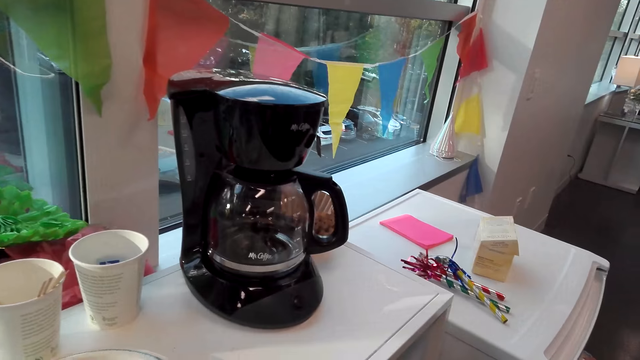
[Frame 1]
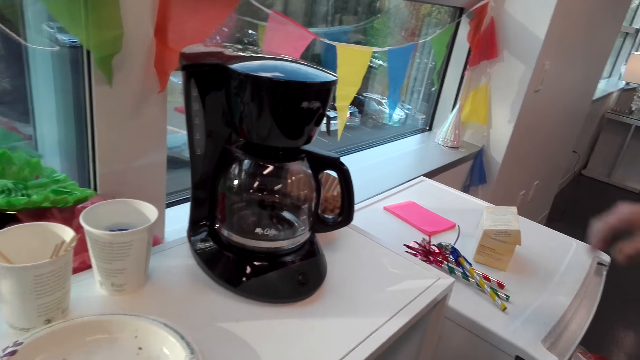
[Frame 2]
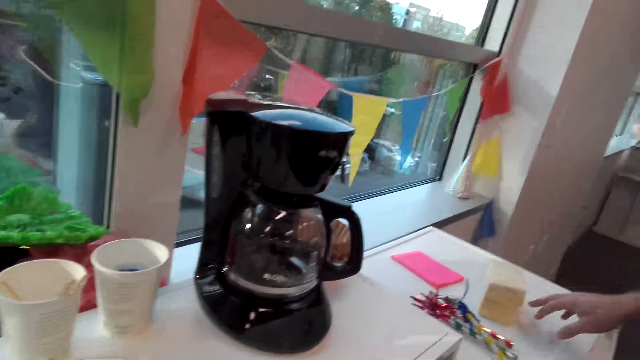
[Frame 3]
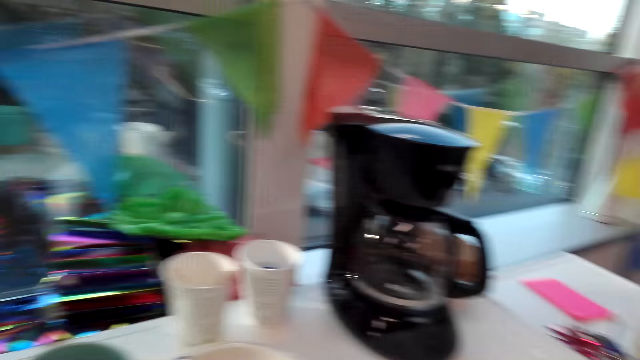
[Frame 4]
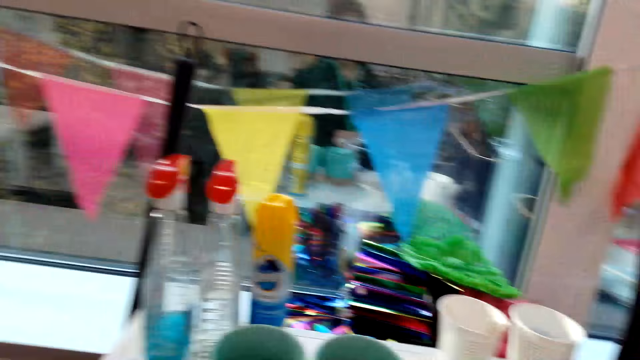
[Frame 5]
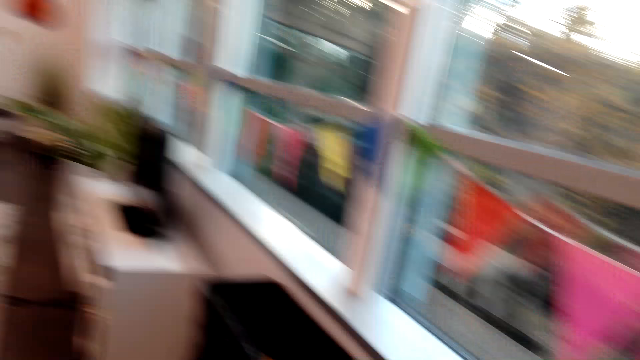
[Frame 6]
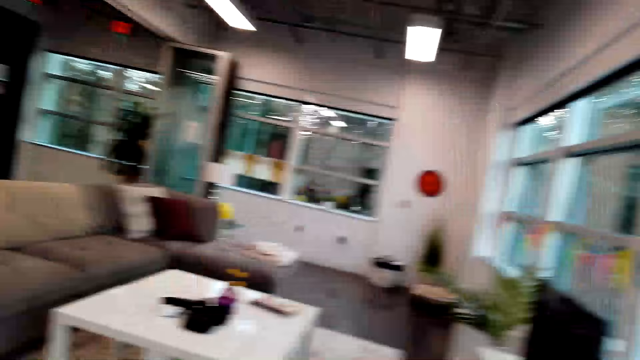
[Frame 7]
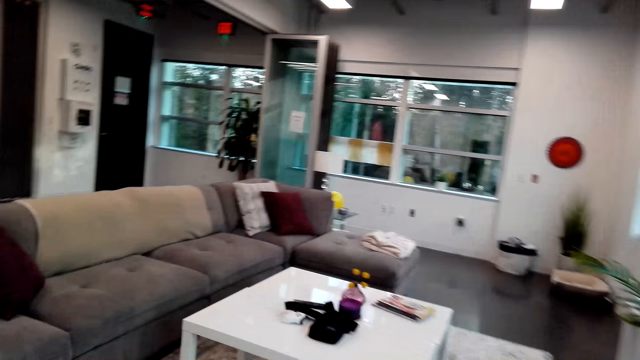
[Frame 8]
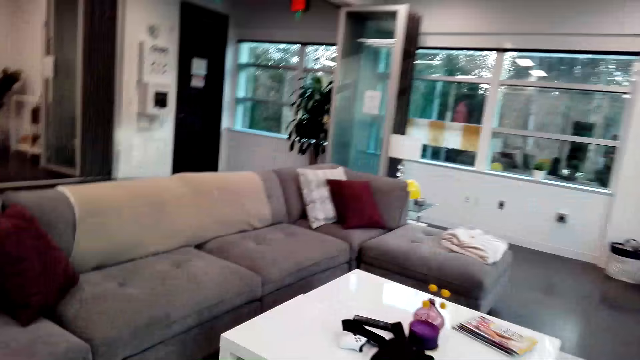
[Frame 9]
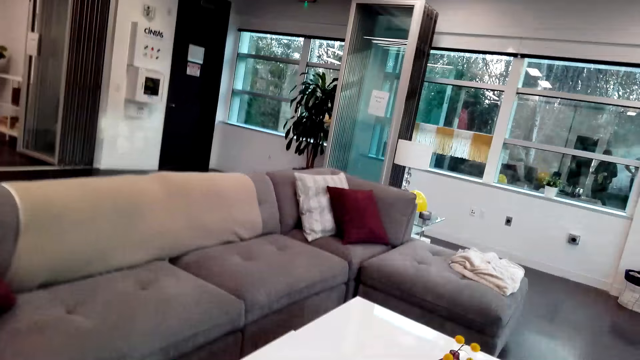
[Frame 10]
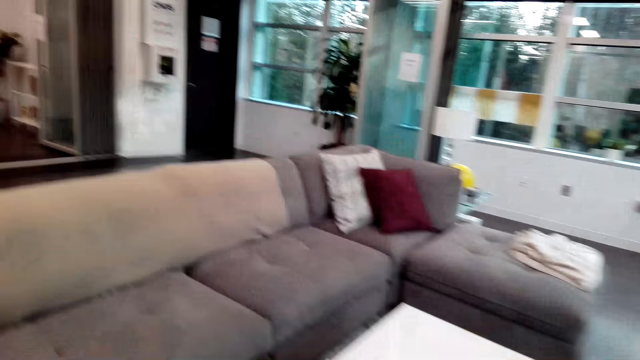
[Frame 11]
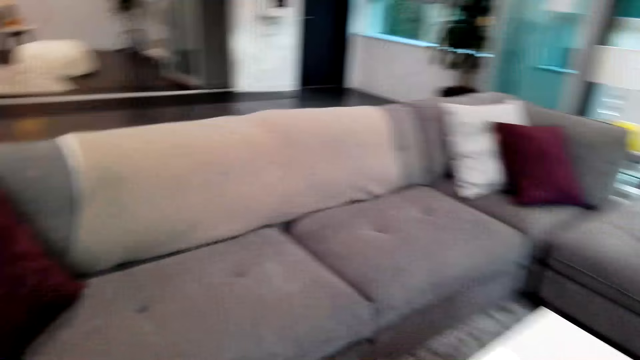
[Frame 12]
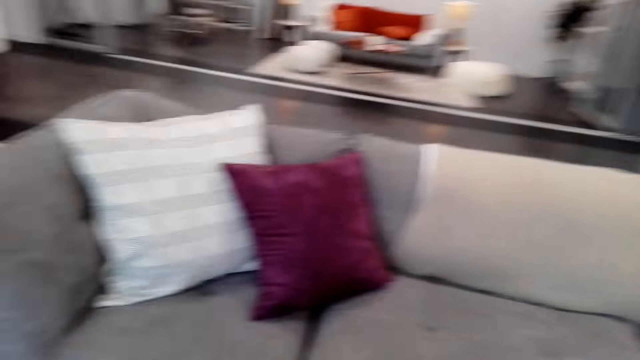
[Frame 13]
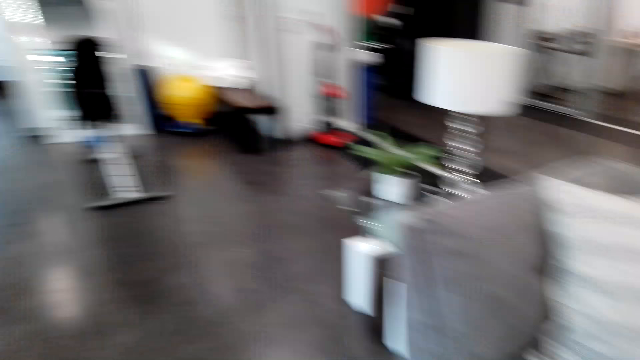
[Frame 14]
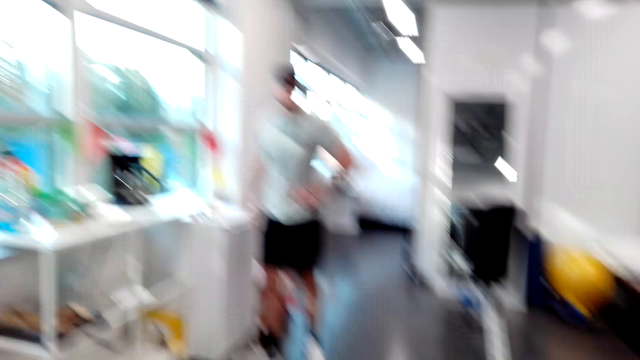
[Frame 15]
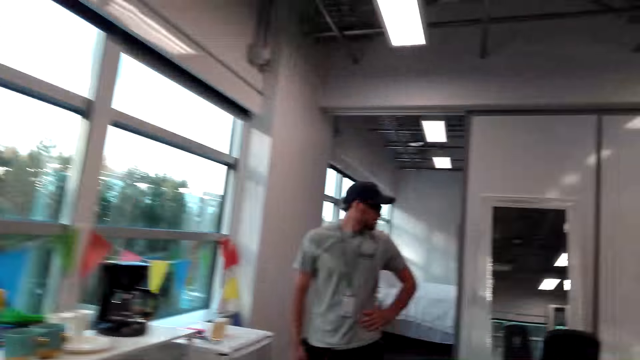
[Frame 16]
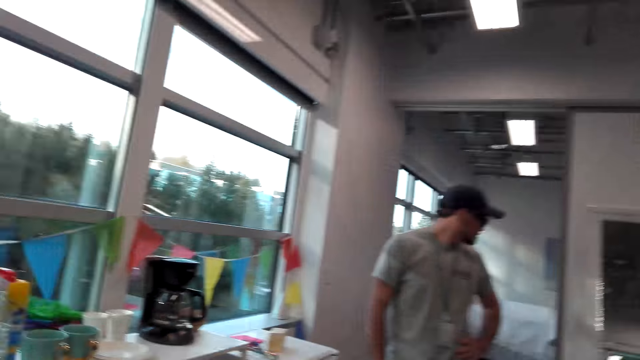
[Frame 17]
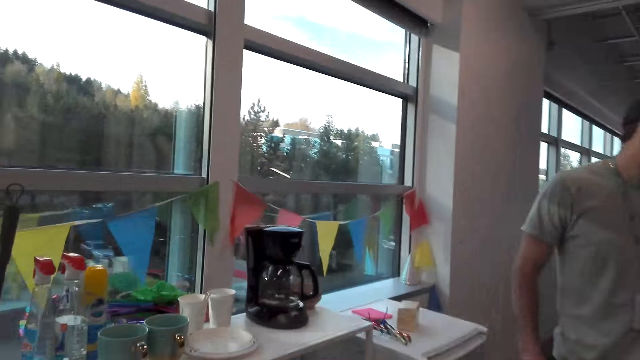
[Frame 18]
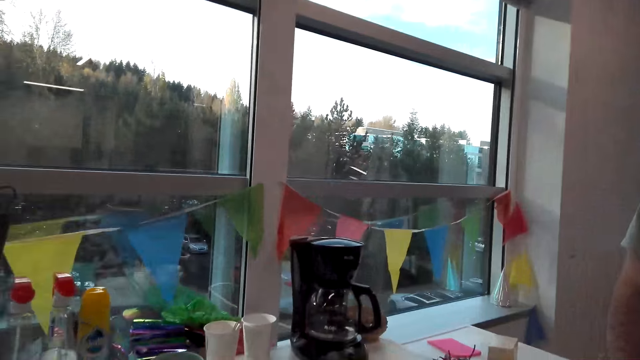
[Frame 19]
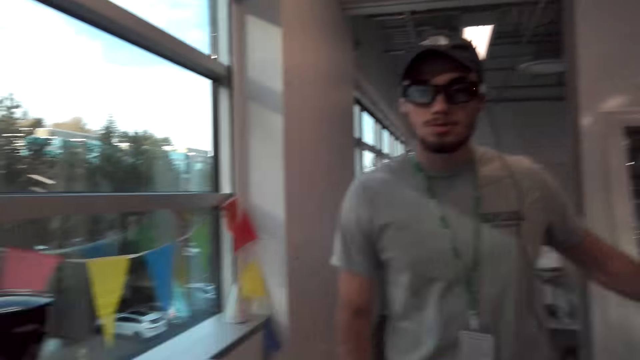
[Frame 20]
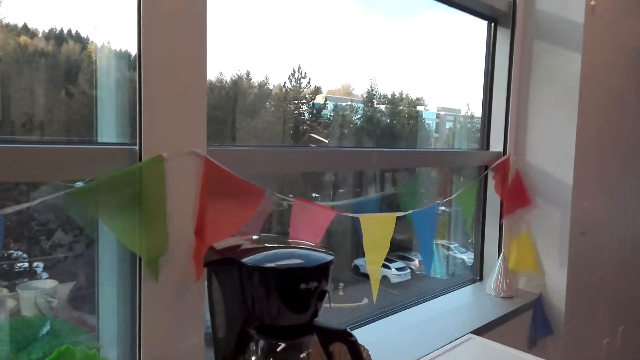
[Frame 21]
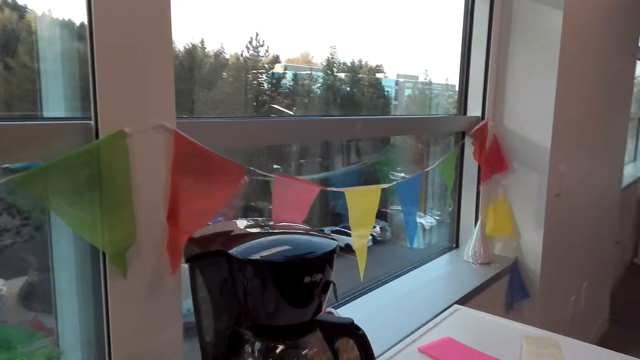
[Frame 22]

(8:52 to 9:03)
The camera wearer walks around the room.

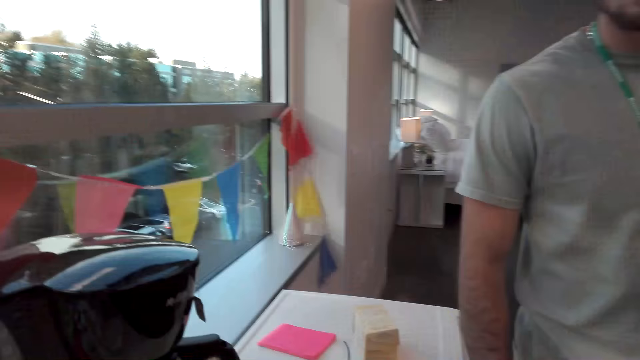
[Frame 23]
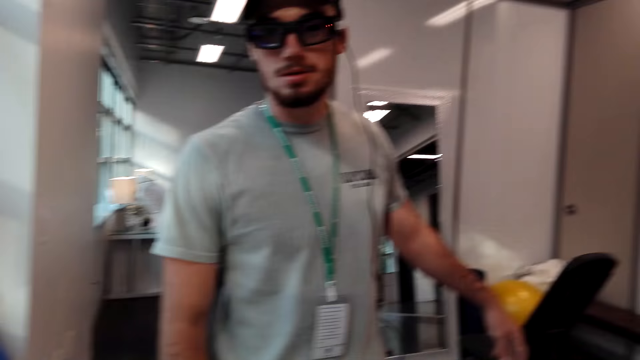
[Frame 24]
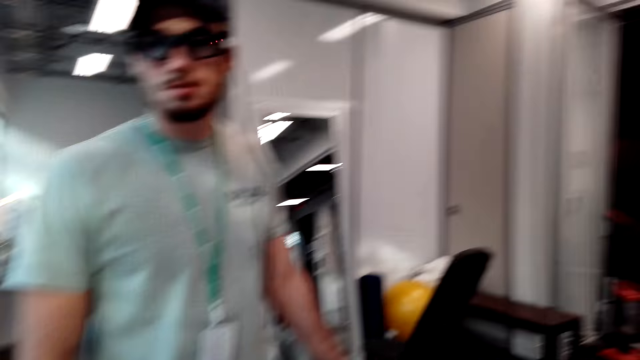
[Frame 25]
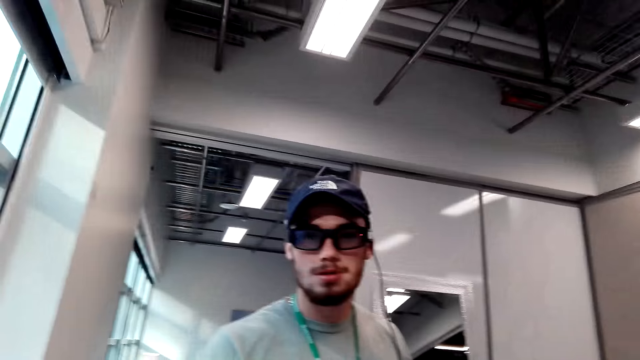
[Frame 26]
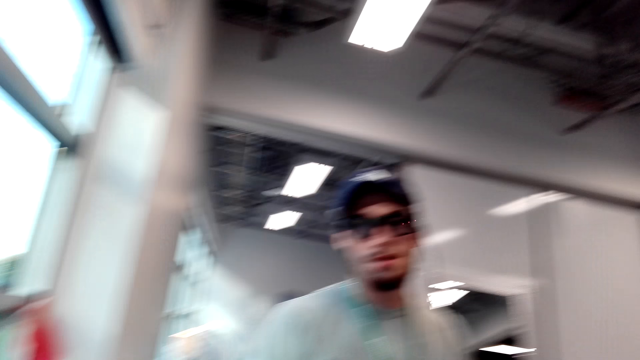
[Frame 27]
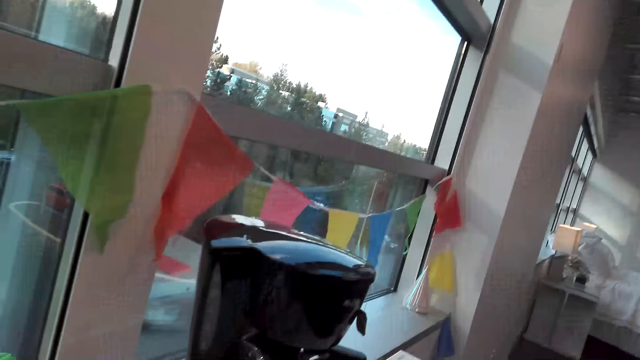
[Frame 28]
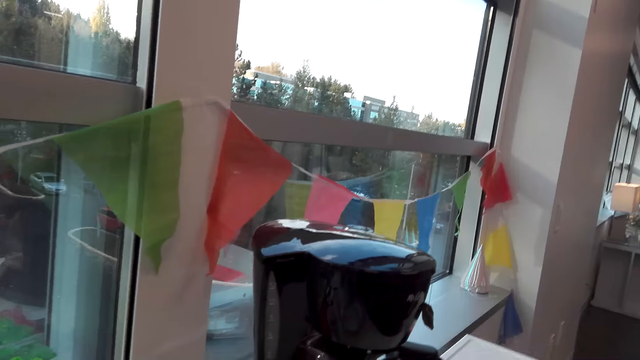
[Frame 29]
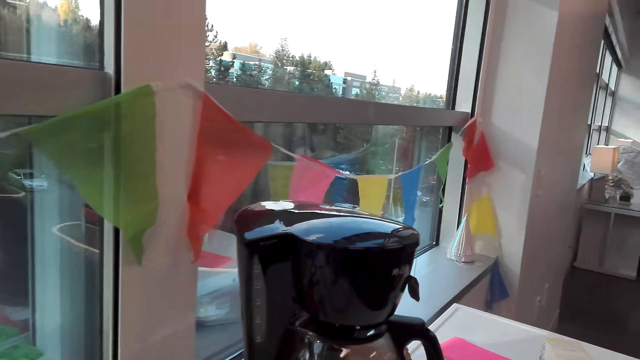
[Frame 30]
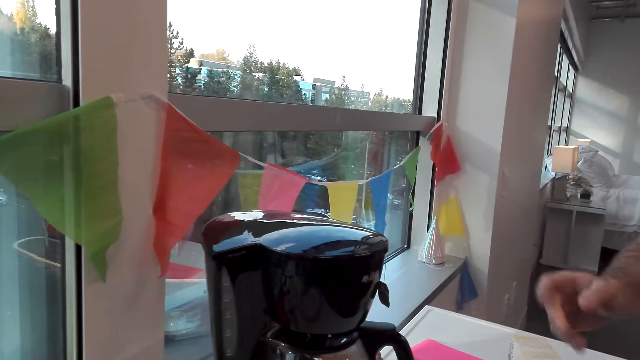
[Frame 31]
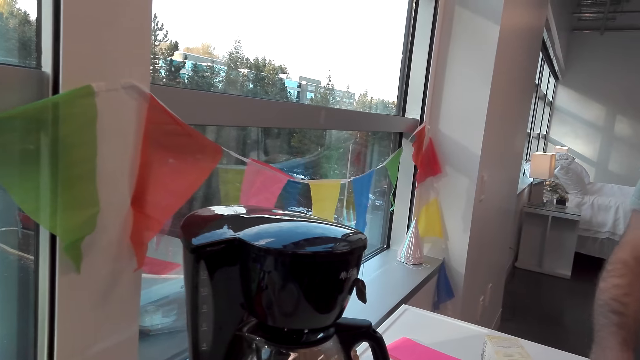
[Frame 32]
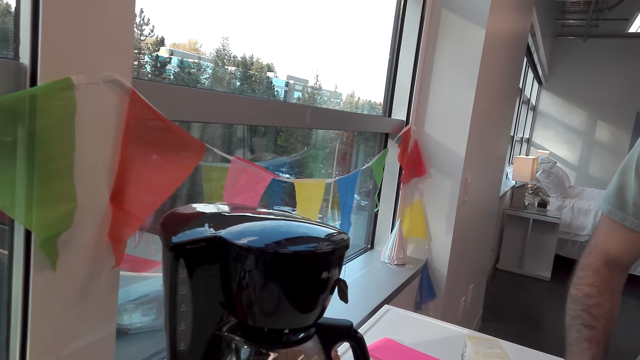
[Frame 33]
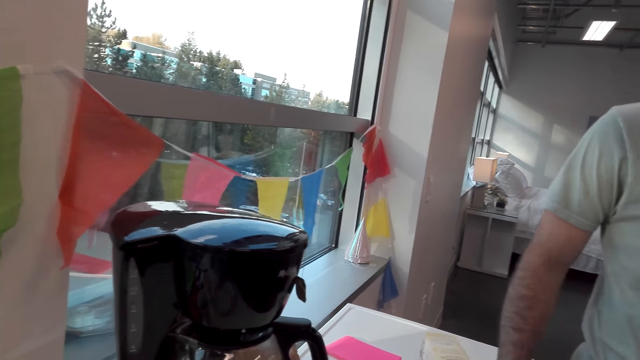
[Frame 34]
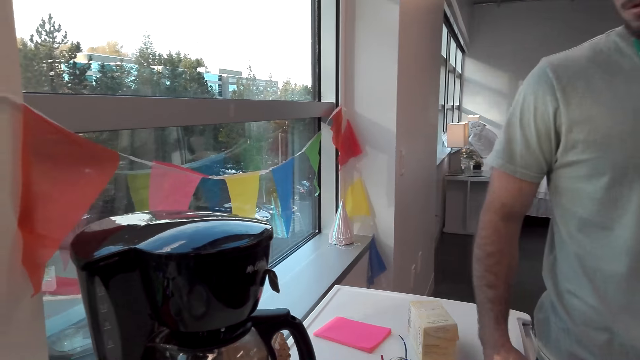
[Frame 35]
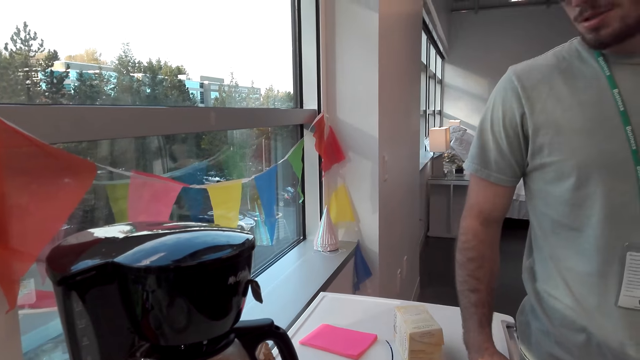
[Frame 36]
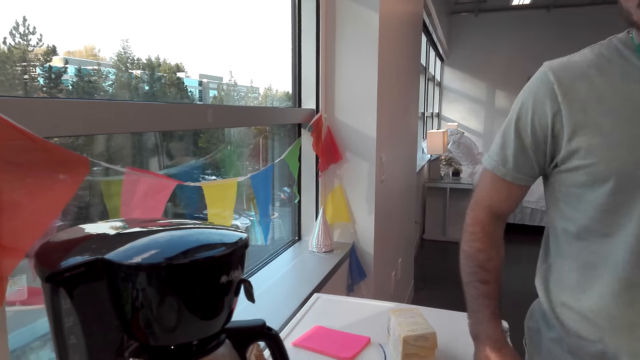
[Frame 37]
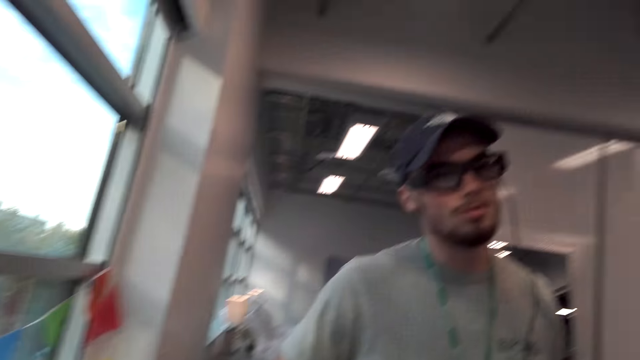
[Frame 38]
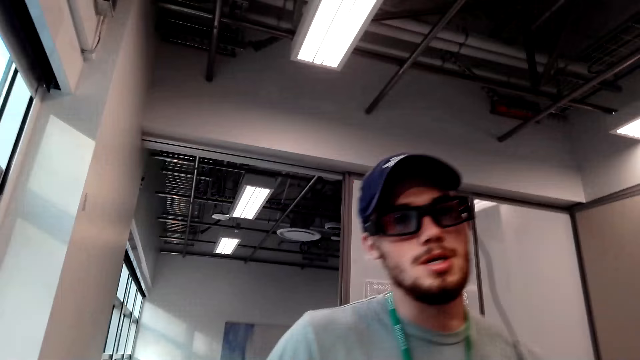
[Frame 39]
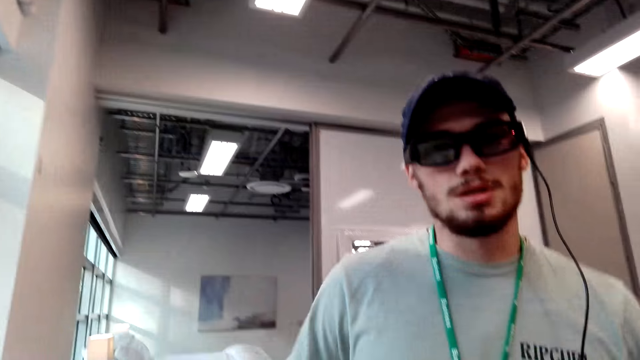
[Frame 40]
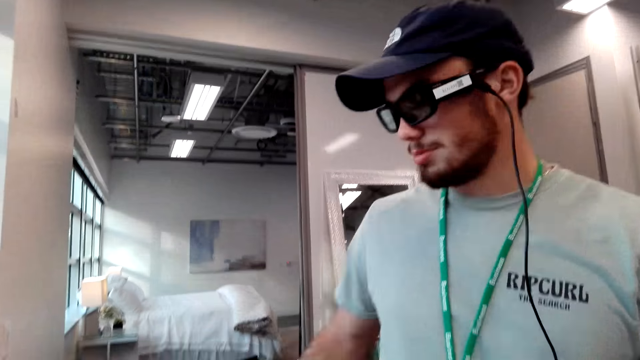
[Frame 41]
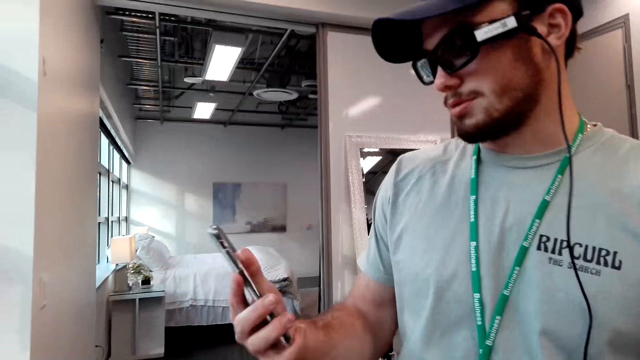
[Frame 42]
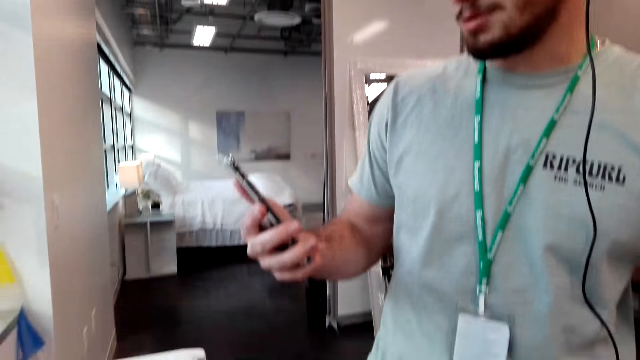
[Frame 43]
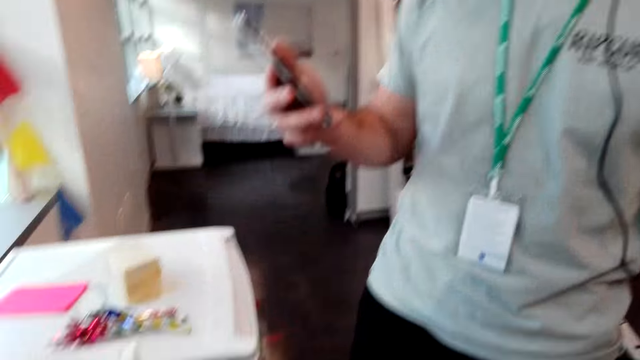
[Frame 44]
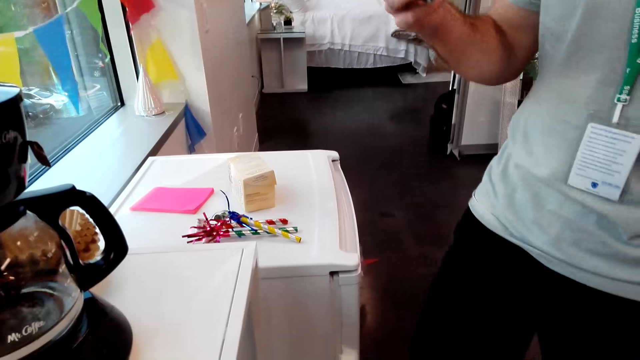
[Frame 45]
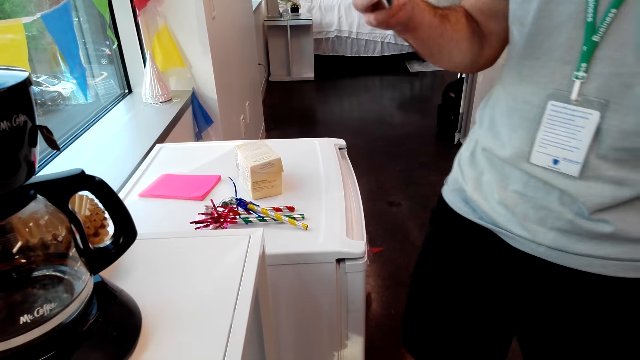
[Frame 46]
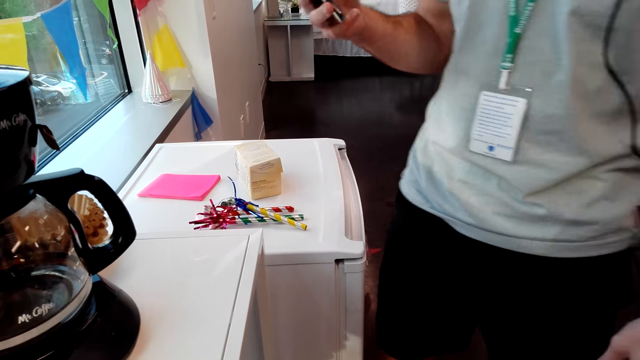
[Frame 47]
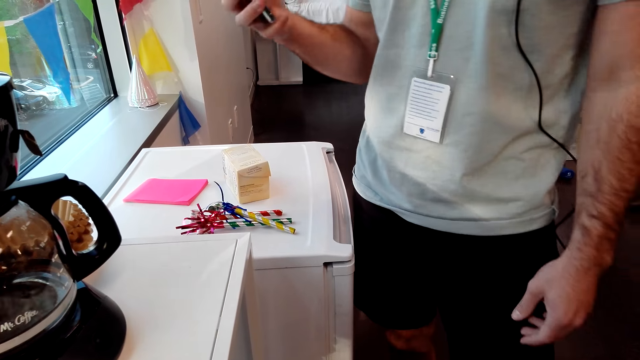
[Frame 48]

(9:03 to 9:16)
The camera wearer turns around the room. A man holds a phone and operates the phone.
